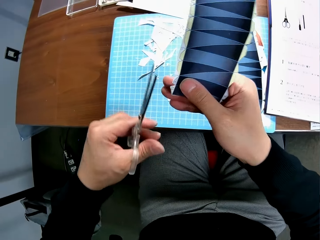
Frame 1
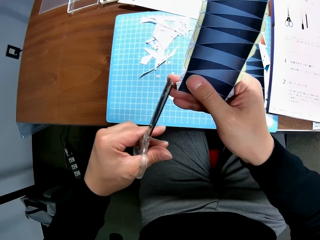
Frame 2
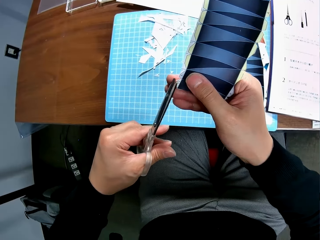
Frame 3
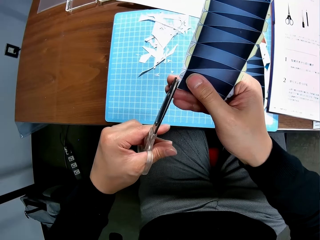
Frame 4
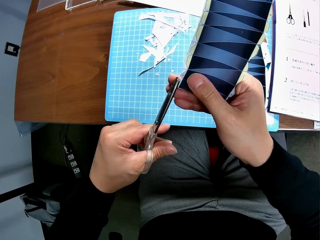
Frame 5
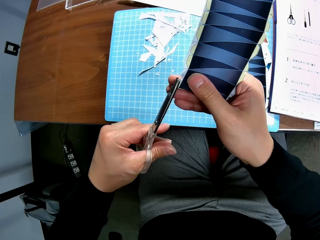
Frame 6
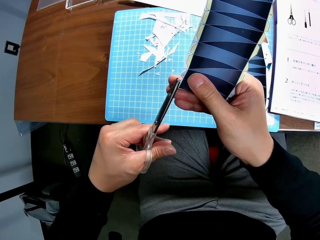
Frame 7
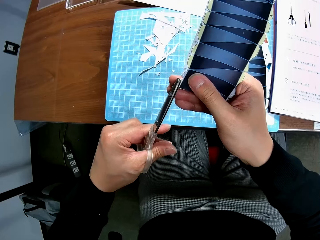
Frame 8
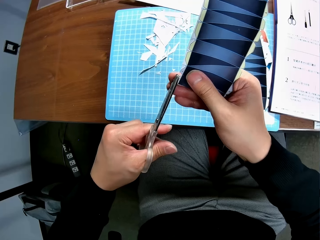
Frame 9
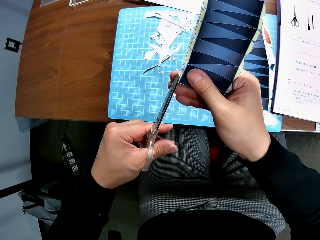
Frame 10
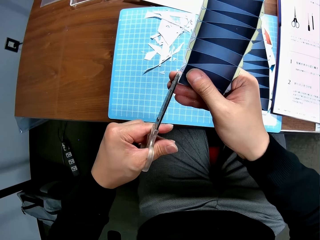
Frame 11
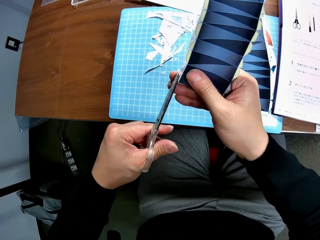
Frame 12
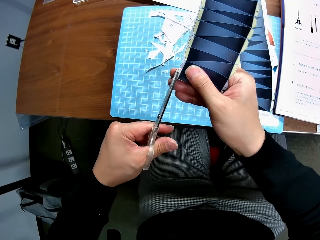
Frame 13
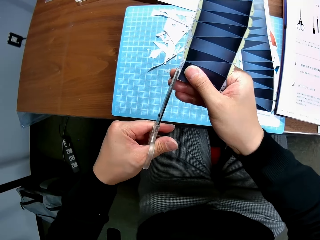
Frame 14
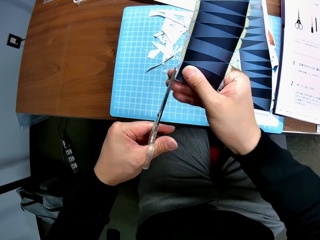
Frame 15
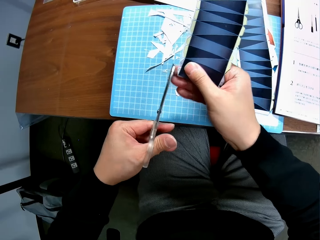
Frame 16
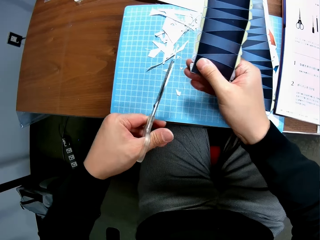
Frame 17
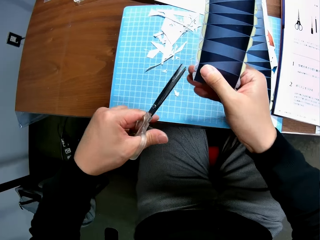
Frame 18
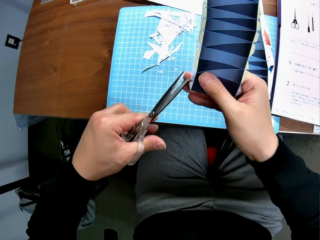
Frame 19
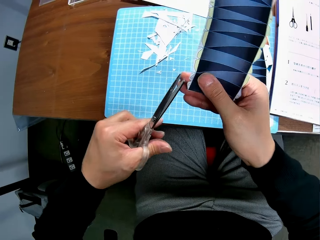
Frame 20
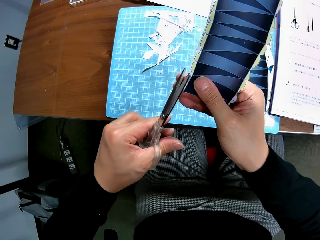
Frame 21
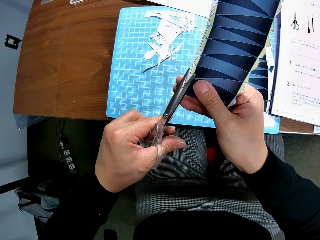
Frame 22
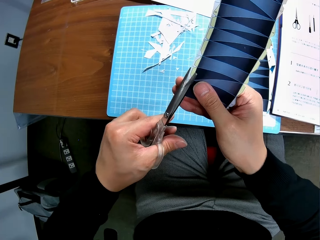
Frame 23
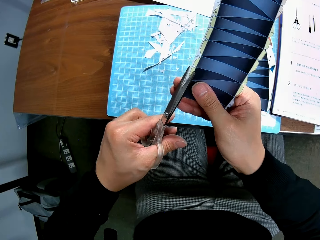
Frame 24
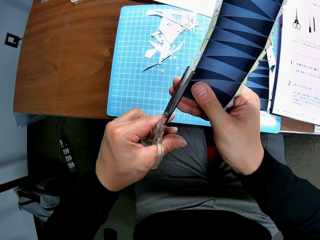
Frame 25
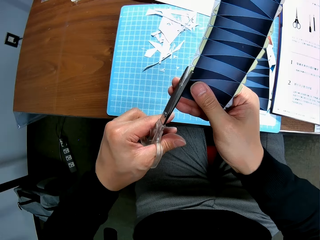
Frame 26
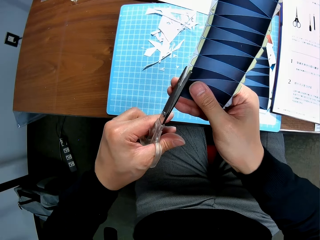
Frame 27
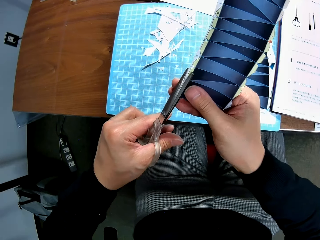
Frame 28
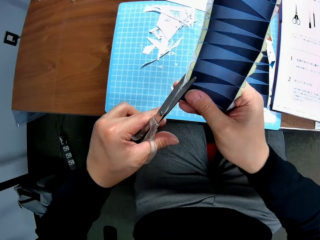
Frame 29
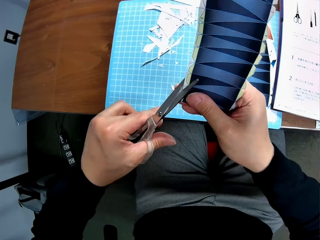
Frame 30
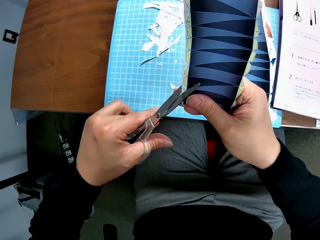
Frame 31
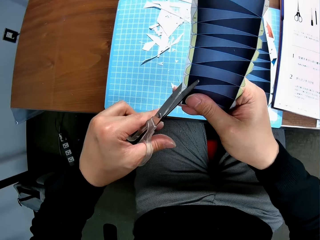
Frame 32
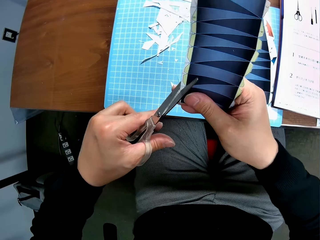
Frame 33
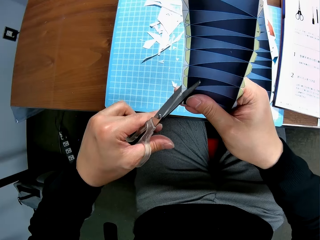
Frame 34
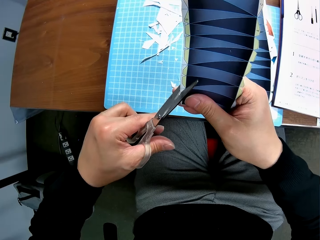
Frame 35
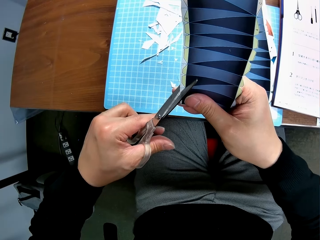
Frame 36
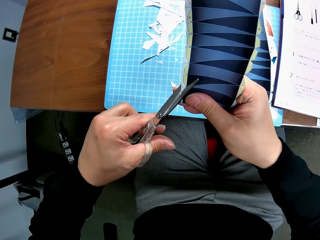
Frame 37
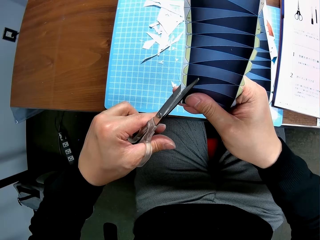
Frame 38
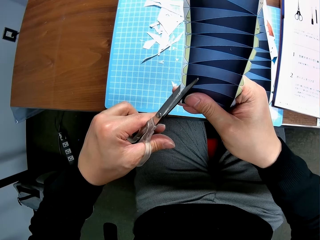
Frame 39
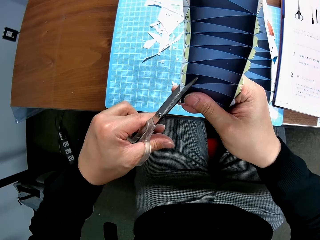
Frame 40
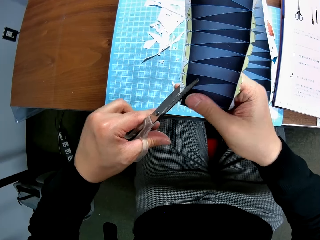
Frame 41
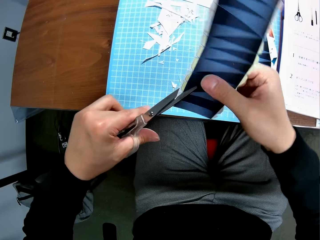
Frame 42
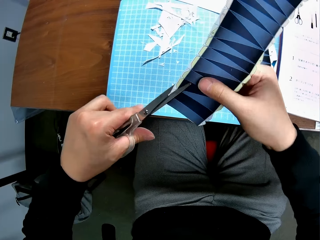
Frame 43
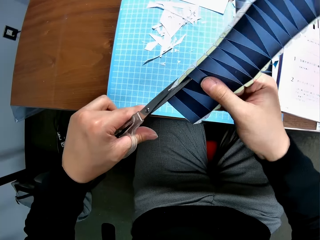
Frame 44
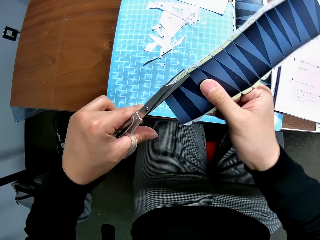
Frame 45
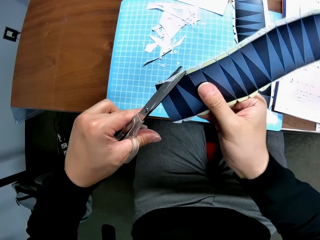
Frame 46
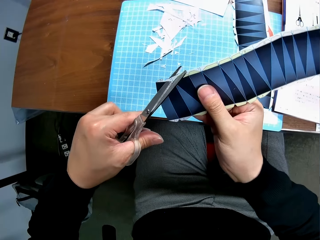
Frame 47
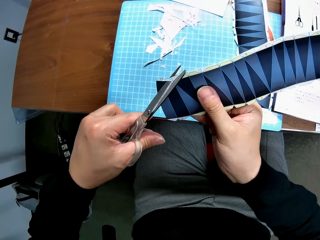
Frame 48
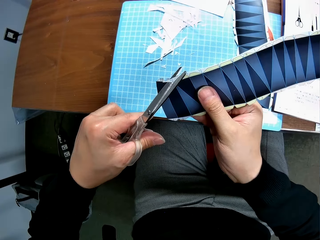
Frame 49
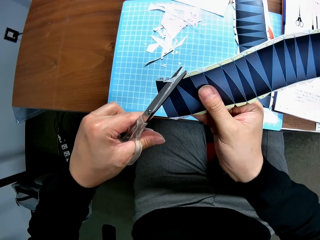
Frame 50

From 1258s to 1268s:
The camera wearer cuts a printed paper with a pair of scissors. They stop cutting the printed paper with the pair of scissors. They cut the printed paper with the pair of scissors.

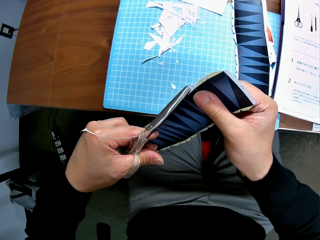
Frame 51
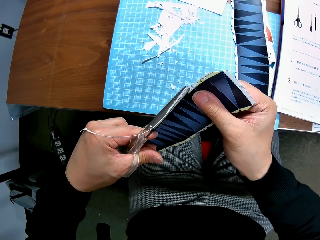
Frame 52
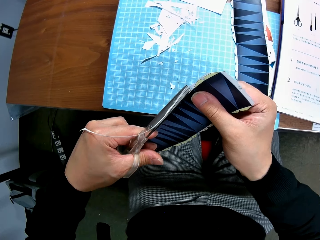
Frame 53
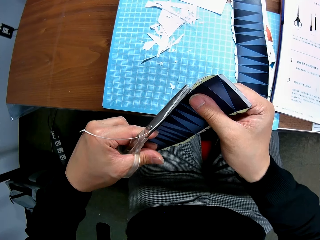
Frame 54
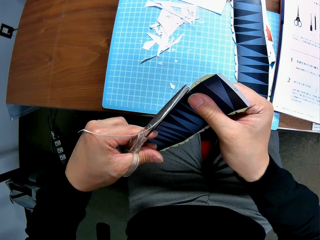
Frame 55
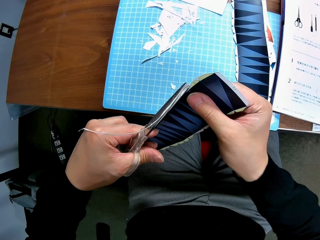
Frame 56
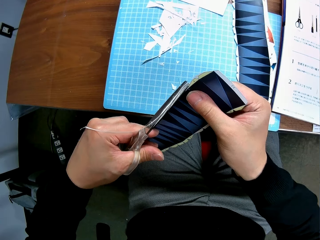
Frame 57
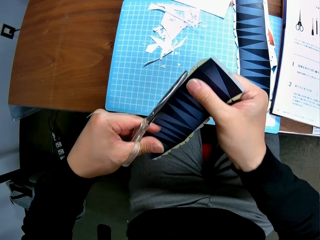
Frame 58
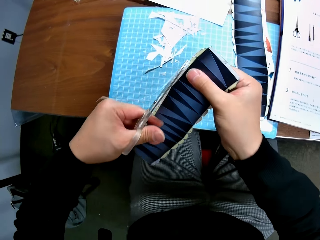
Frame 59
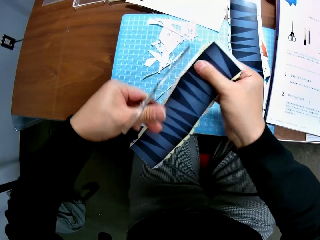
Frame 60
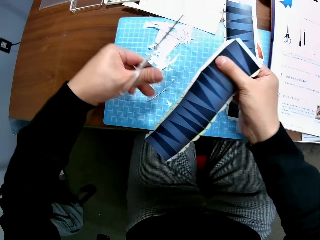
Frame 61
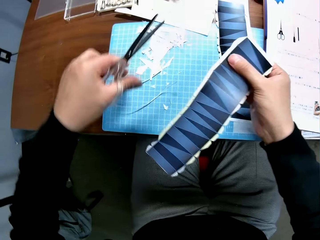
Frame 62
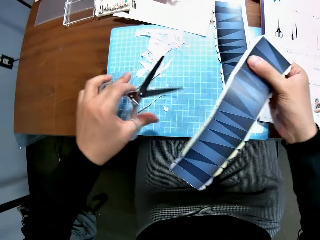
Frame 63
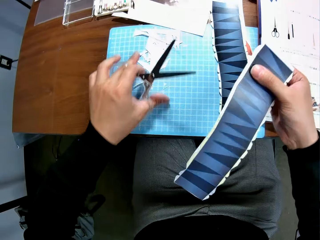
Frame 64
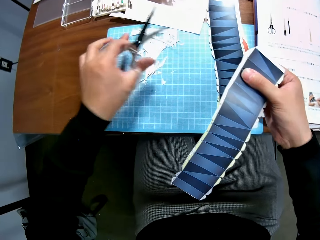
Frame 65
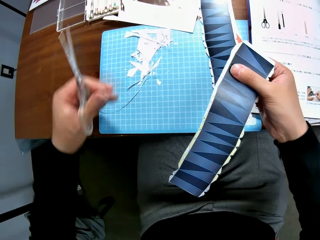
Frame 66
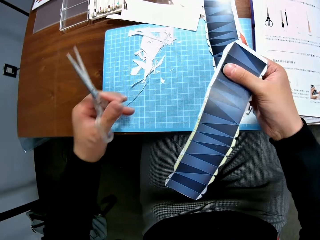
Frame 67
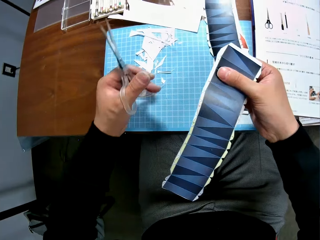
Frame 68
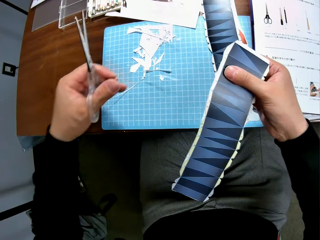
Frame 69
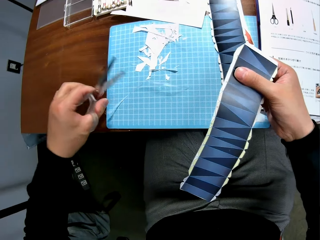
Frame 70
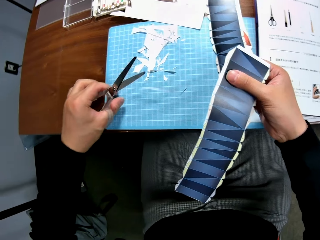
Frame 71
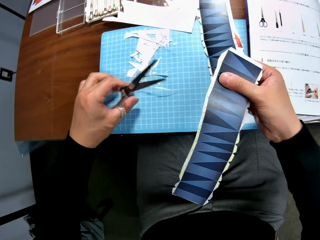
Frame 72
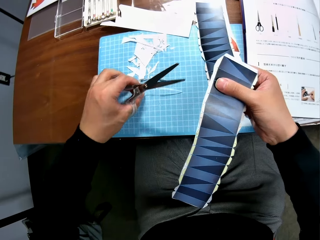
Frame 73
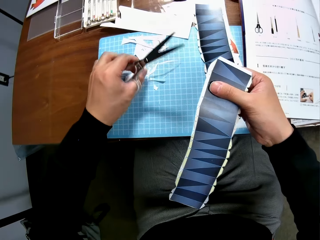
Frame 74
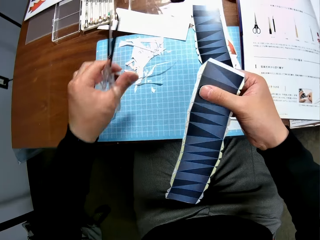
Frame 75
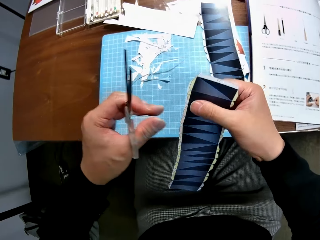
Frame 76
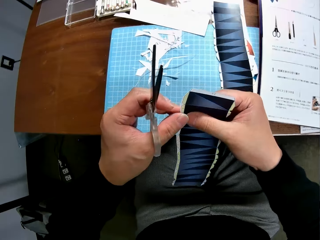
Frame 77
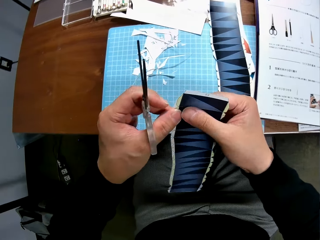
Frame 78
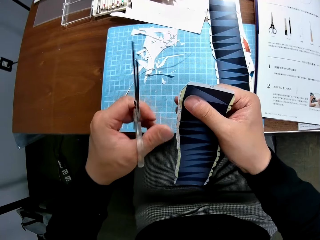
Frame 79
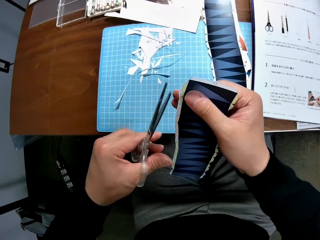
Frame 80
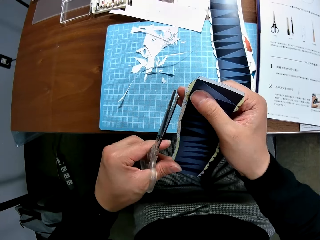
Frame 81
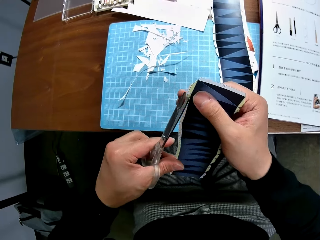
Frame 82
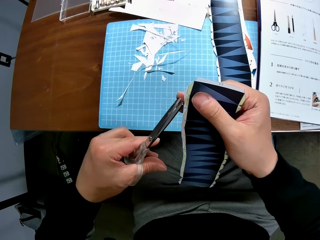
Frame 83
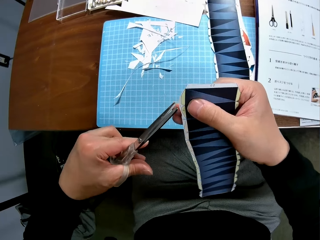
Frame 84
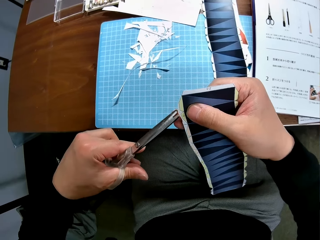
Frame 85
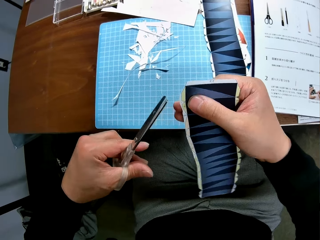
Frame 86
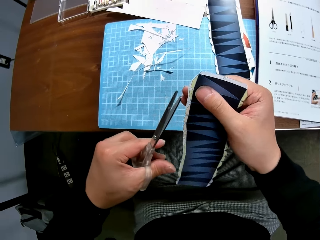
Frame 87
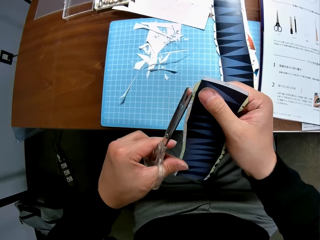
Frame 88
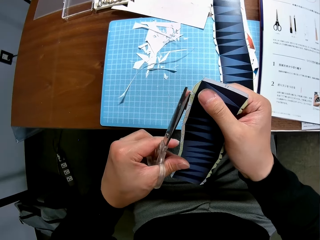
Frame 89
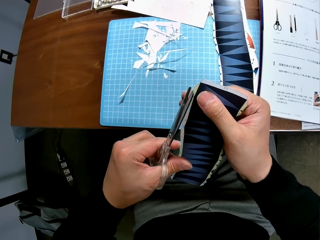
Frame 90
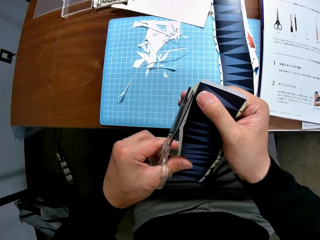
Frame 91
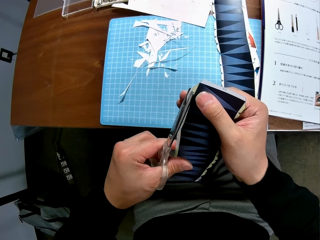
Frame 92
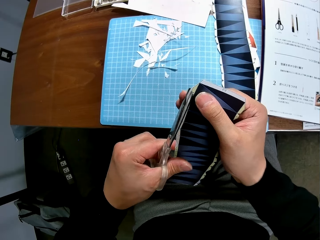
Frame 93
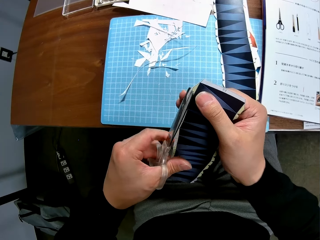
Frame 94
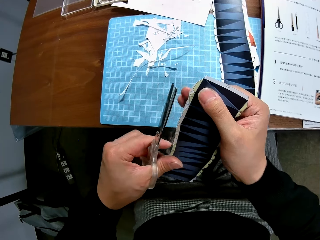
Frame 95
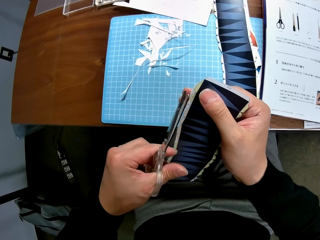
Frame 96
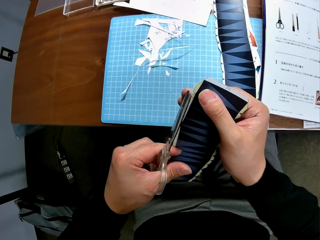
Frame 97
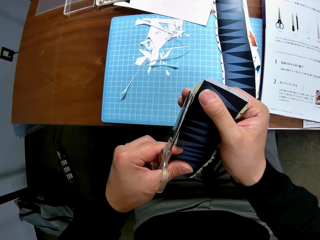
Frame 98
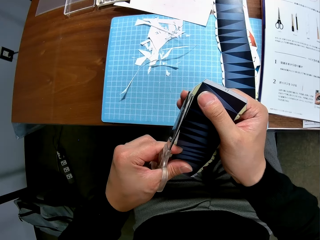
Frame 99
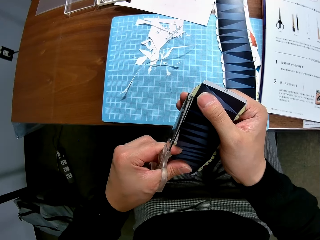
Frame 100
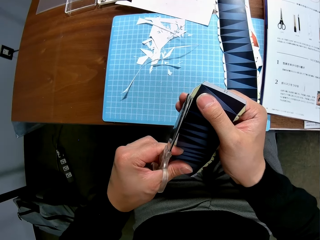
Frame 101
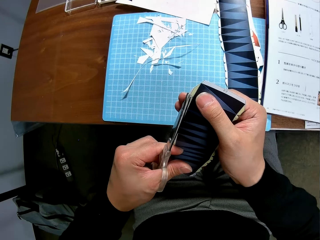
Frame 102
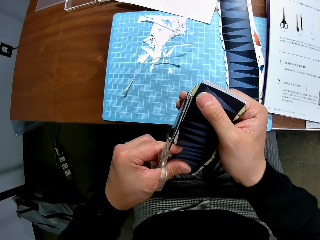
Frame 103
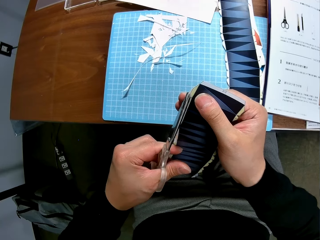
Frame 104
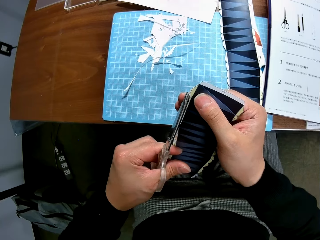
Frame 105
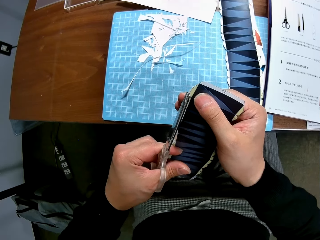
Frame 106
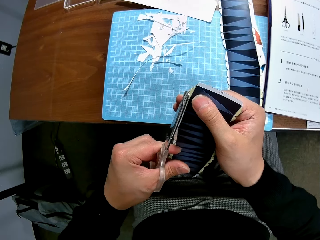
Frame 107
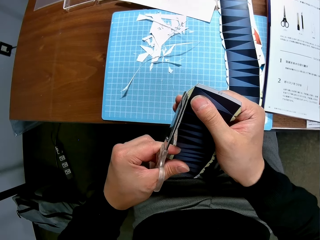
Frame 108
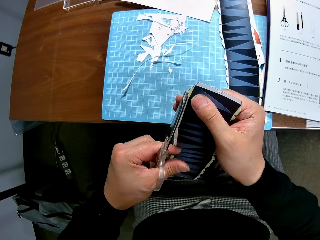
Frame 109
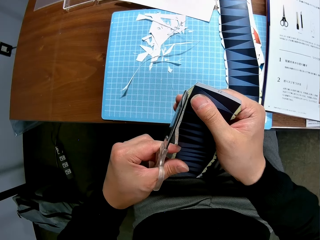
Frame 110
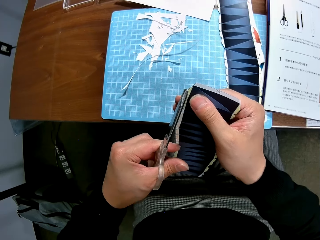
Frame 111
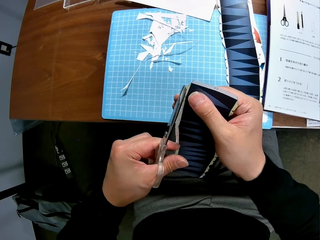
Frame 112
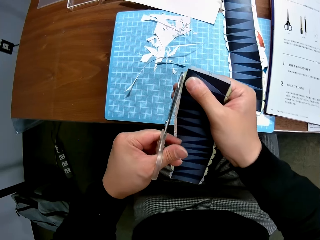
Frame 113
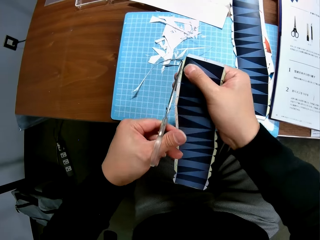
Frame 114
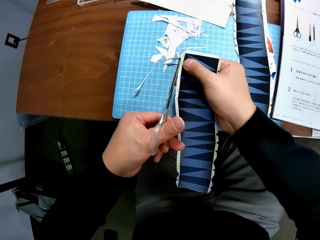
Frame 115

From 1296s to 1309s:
The camera wearer drops a piece of printed paper on the table. He tidies the cut pieces on the cutting mat with his left hand. He continues to craft the paper stock with the scissors. He holds a printed paper with his hands. He cuts the printed paper with a pair of scissors.
